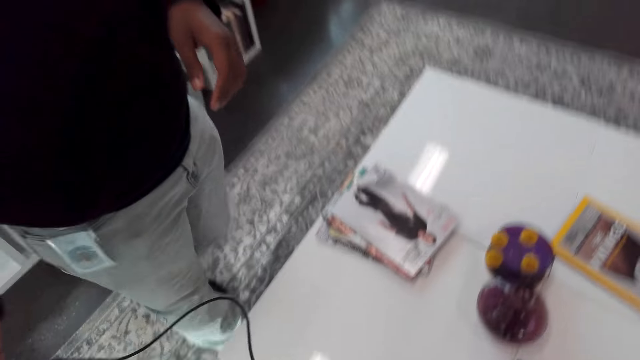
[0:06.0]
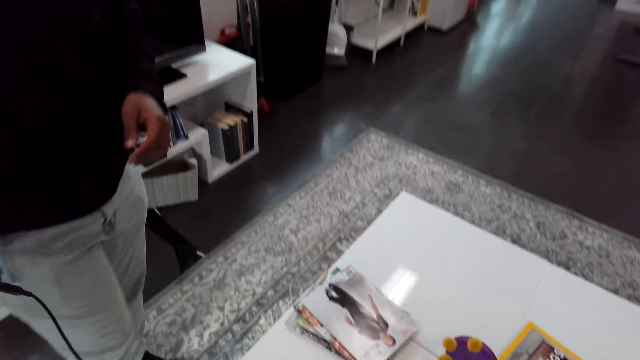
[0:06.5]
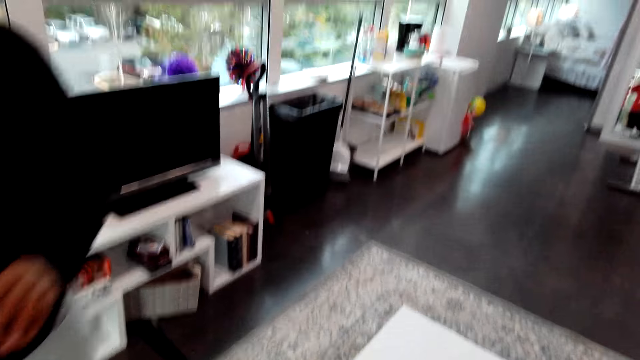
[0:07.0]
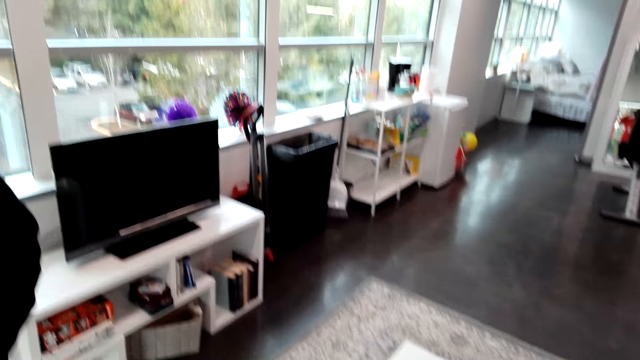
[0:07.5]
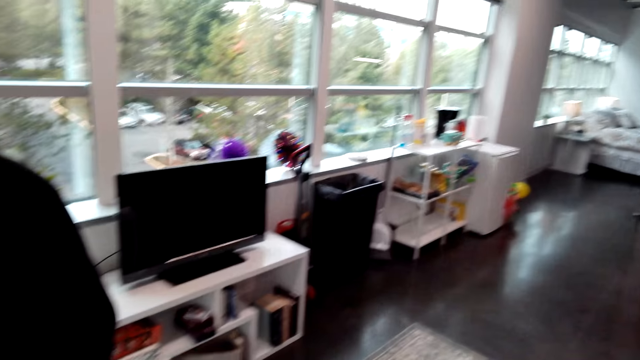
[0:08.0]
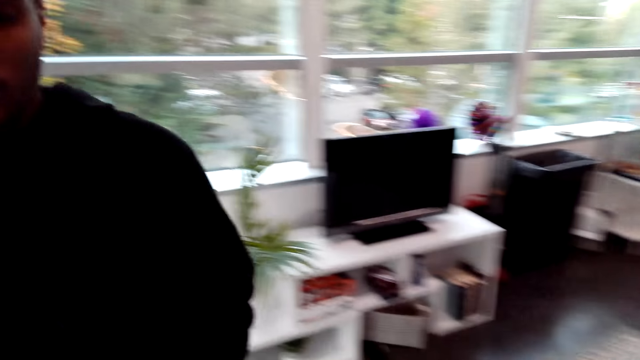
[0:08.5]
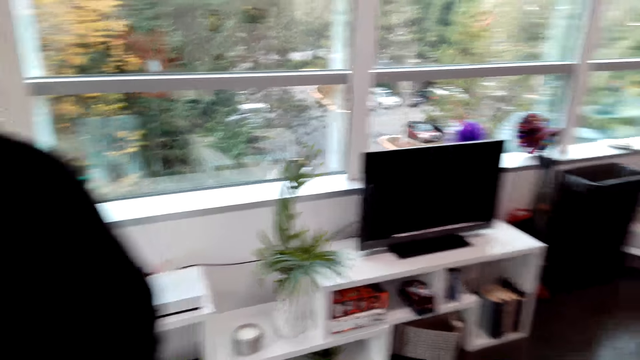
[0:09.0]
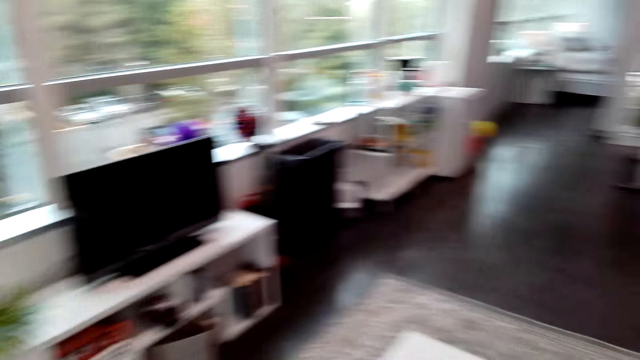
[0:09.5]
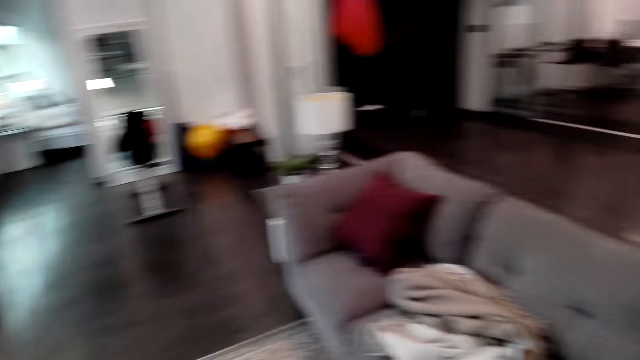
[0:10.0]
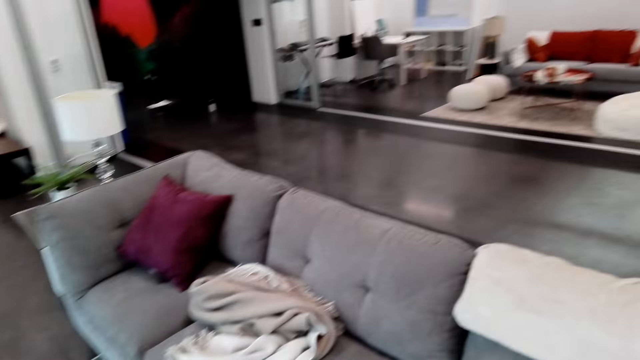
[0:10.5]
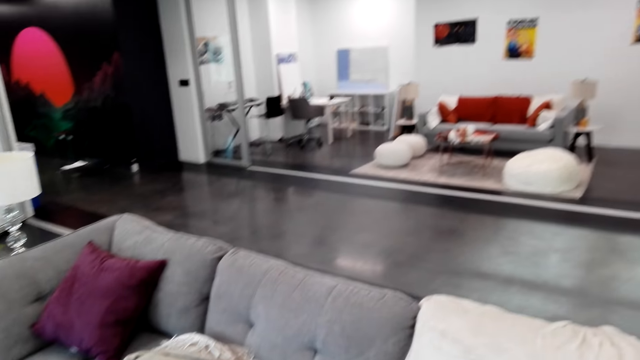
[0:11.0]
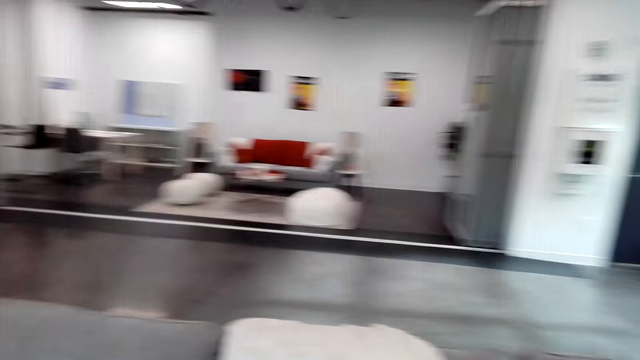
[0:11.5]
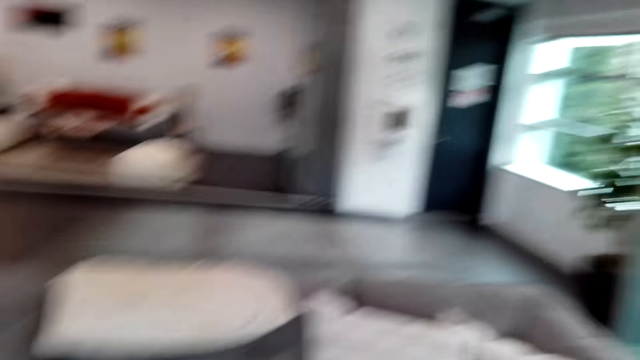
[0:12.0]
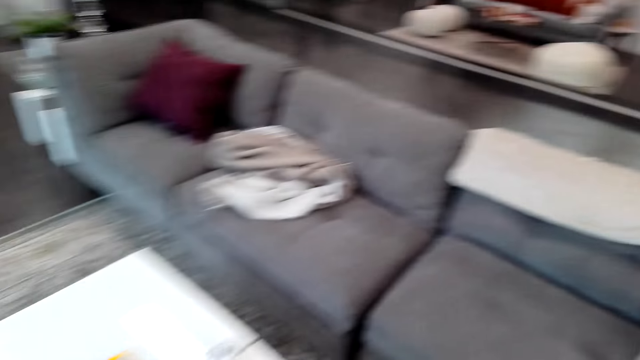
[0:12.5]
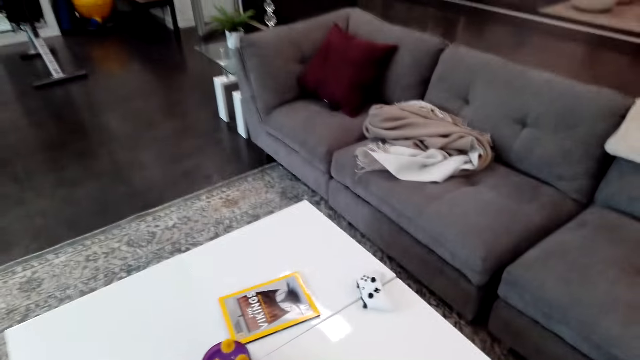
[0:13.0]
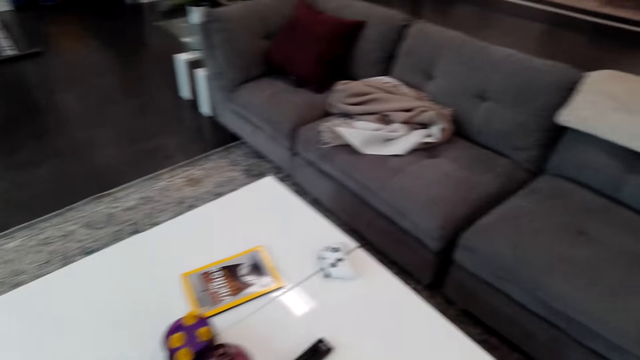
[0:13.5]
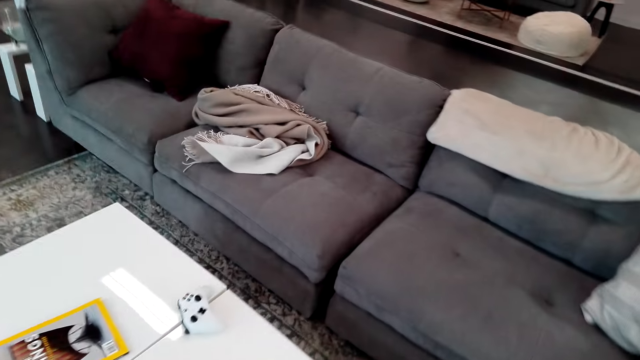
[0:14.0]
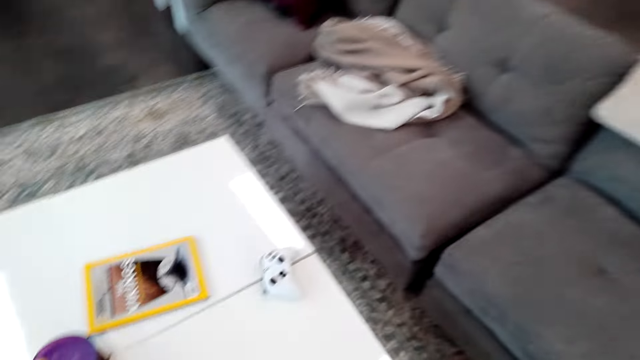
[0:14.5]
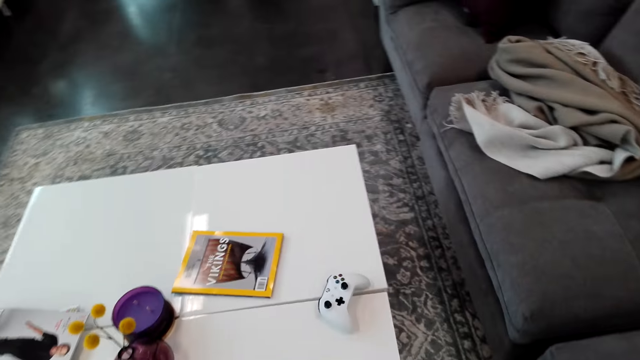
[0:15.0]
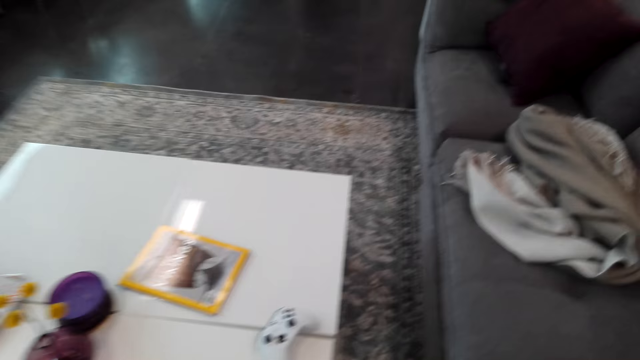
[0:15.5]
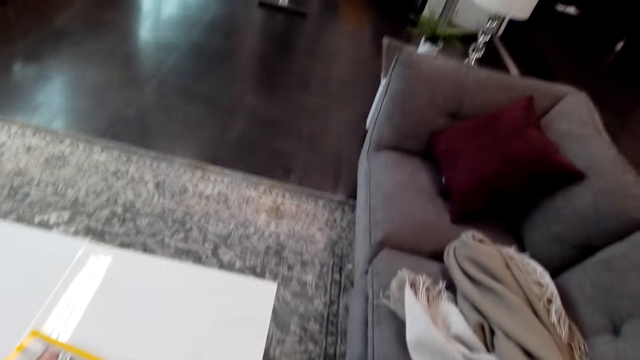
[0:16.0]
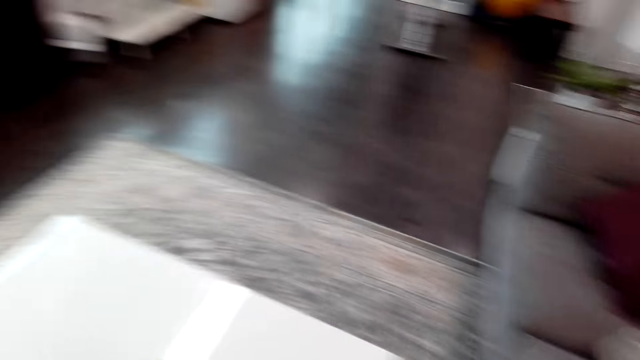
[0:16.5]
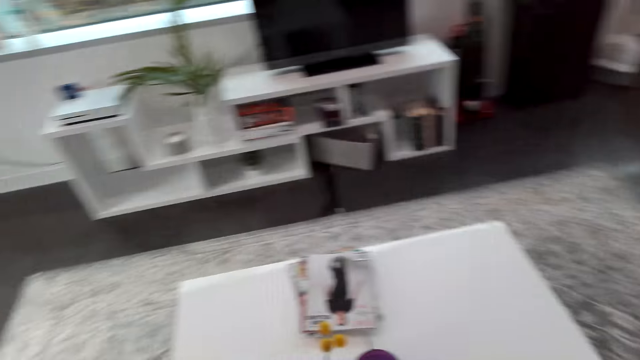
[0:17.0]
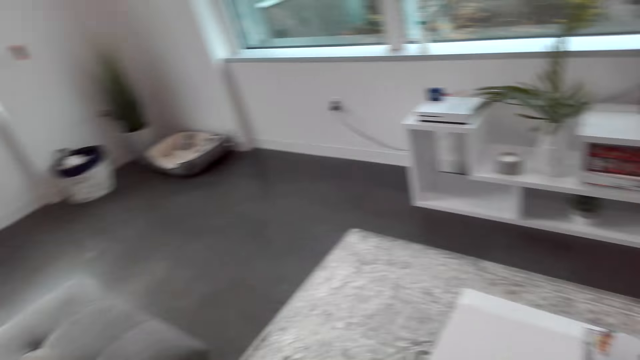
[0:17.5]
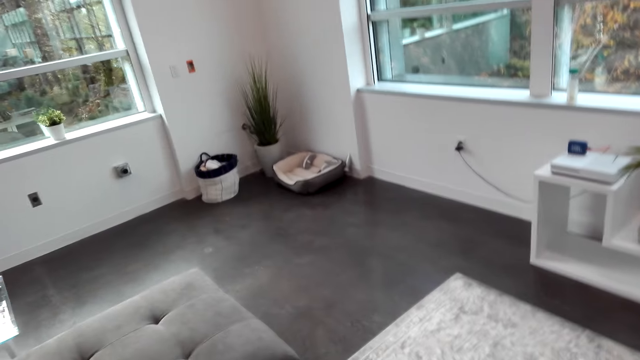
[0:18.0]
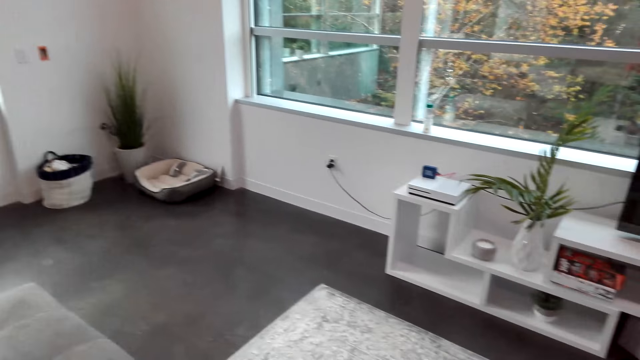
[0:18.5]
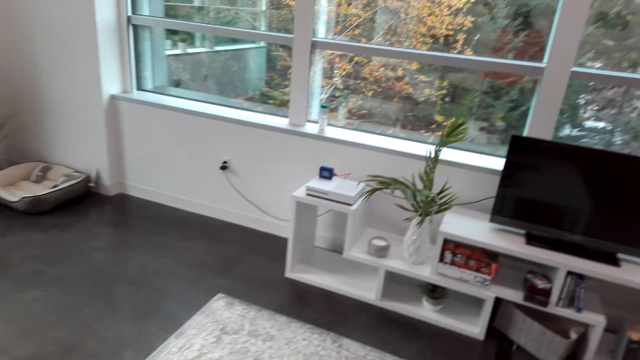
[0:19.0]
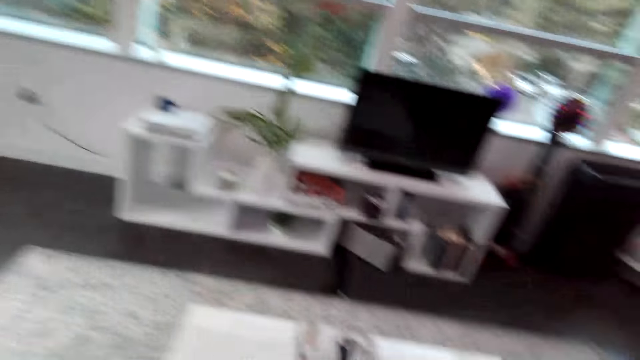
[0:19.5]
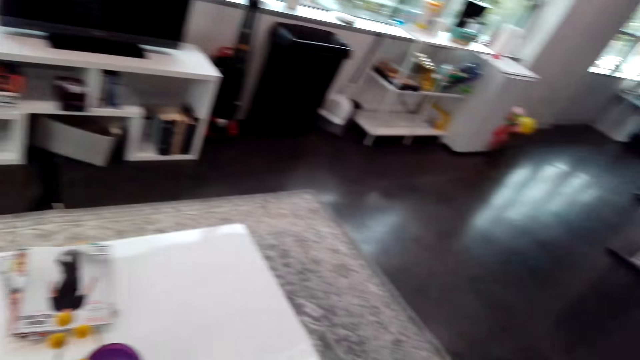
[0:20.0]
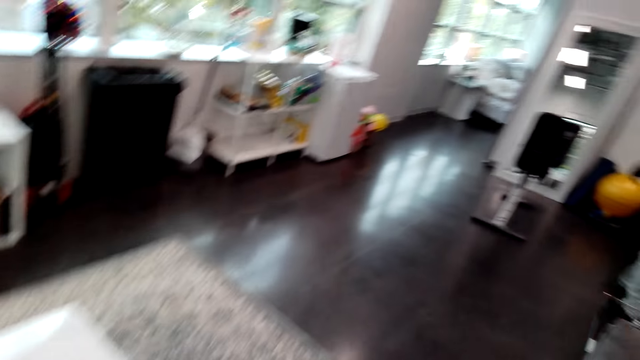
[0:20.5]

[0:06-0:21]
The camera wearer hands a man a camera. They look around. They walk around. They look around.

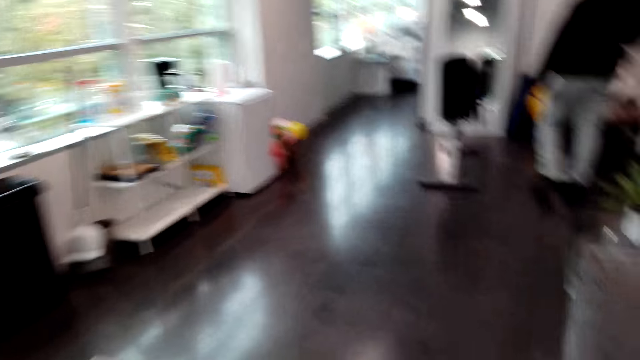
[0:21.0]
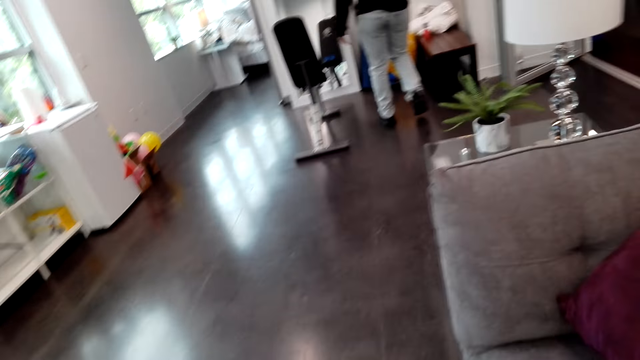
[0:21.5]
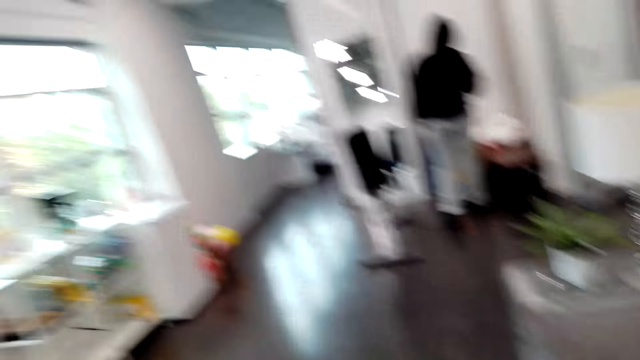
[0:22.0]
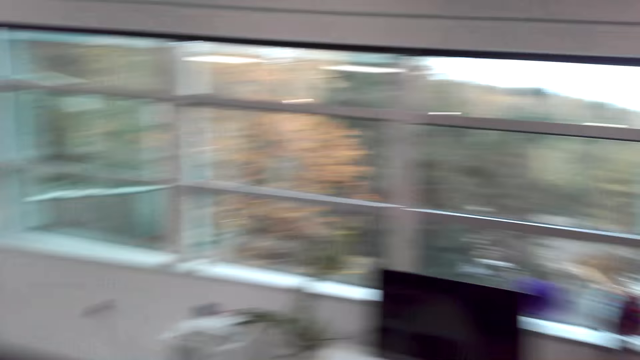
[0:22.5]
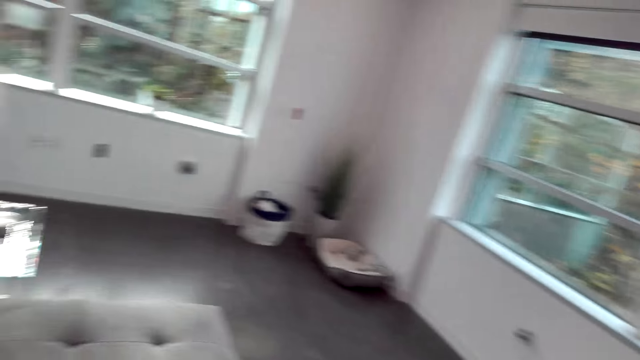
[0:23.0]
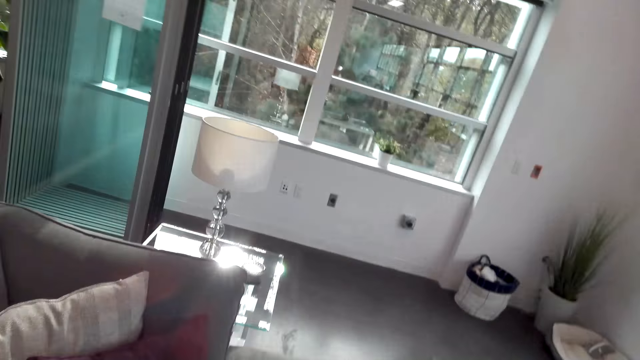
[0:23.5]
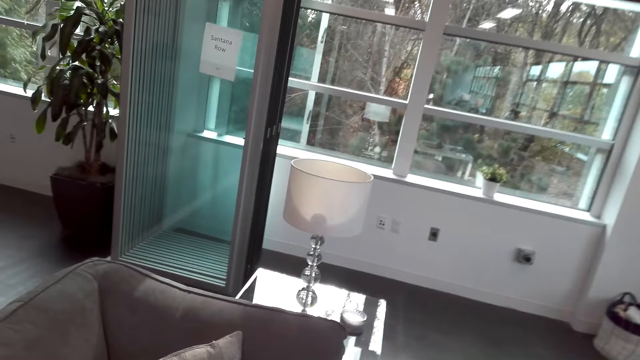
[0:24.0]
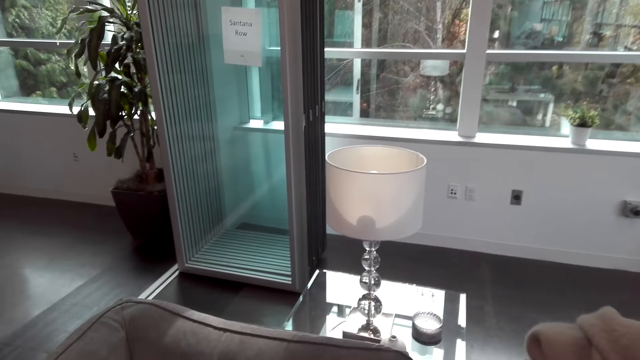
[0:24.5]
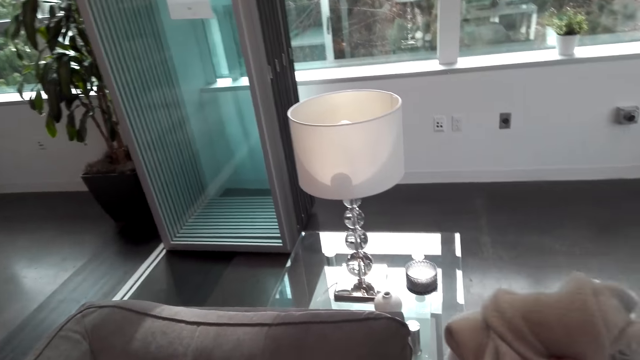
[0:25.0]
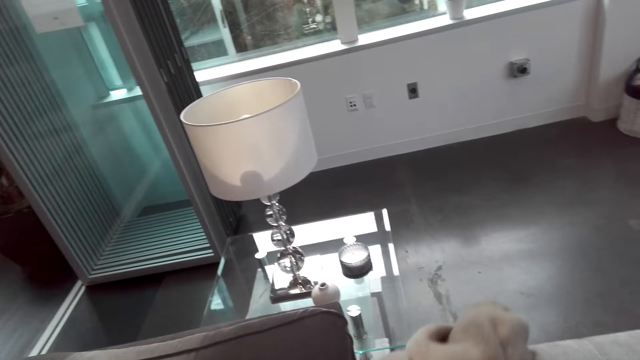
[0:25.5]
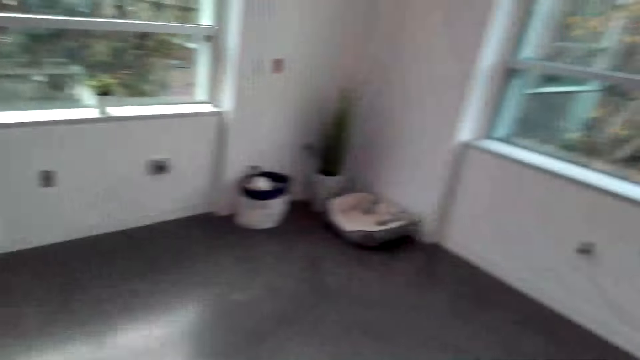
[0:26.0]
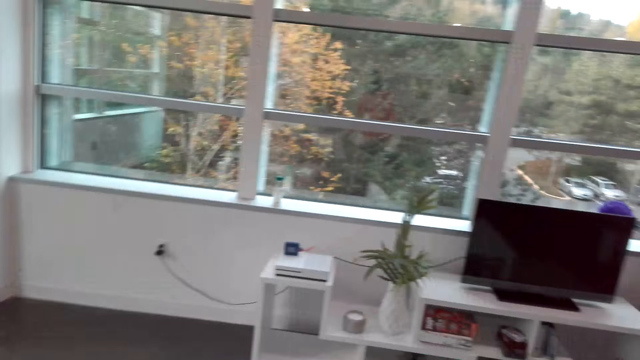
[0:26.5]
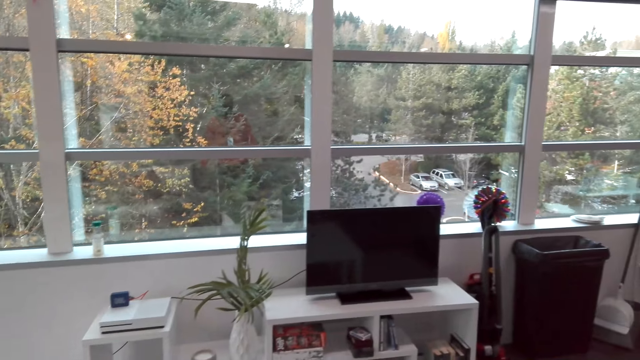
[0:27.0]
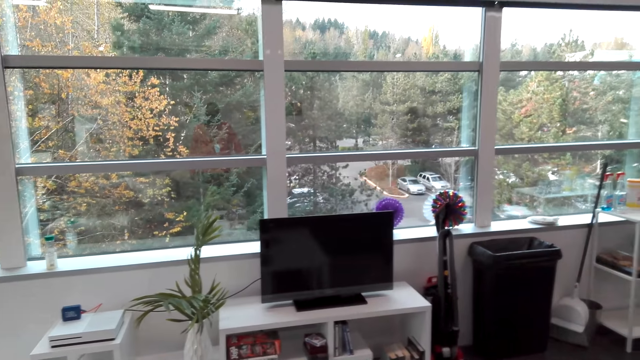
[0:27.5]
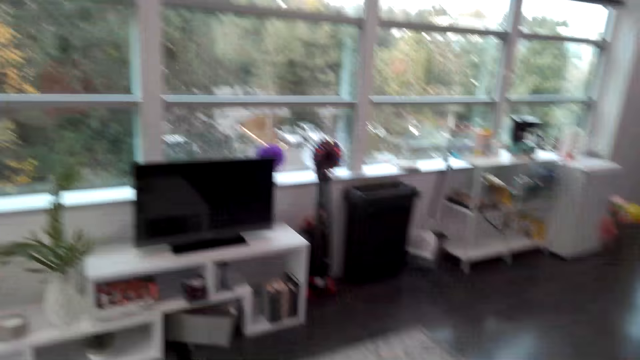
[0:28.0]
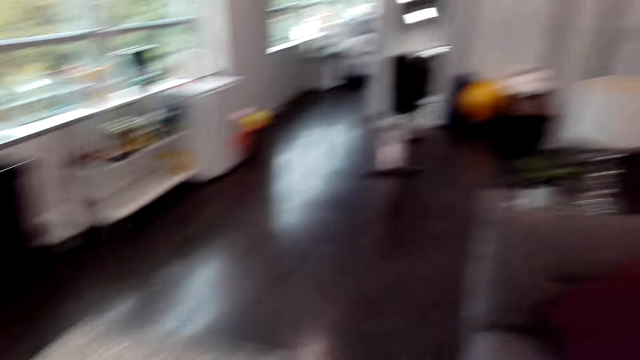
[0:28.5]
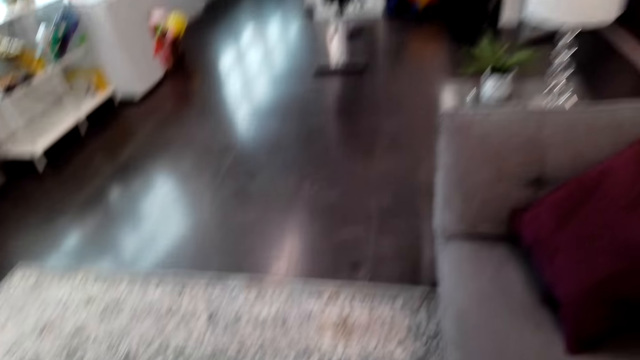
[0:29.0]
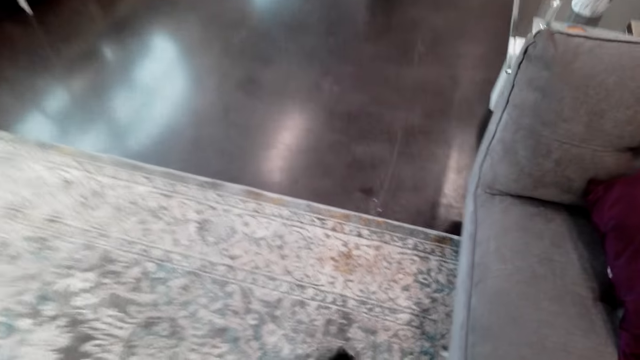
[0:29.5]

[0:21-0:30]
A person walks. The camera wearer watches the background.
